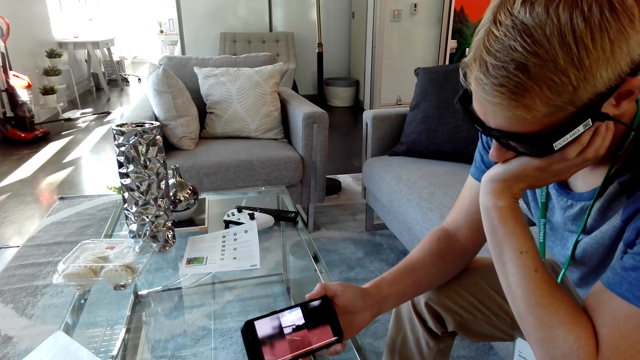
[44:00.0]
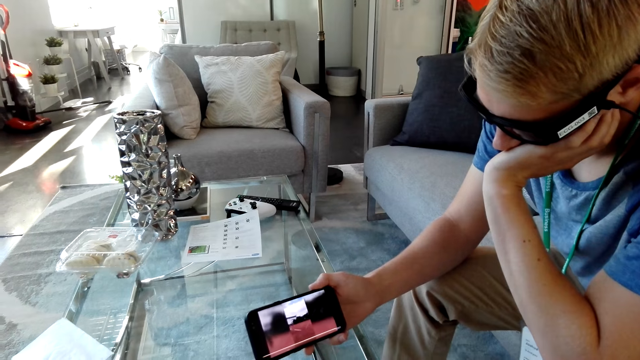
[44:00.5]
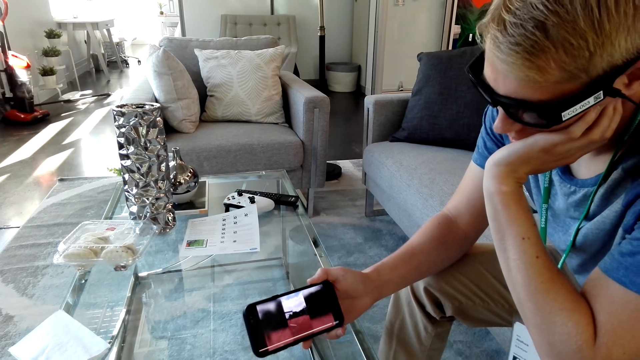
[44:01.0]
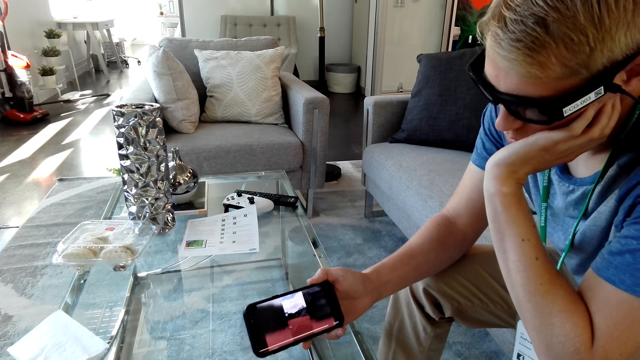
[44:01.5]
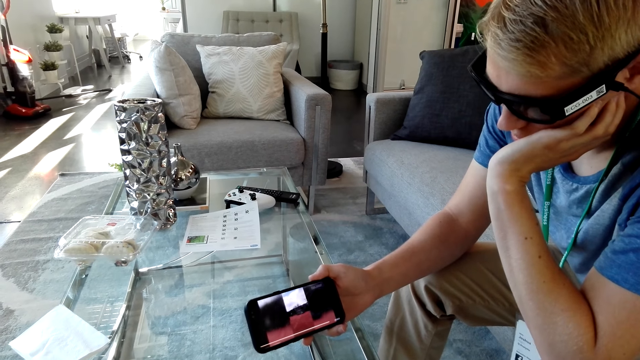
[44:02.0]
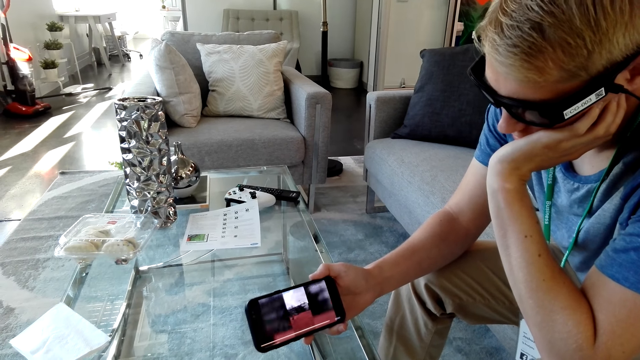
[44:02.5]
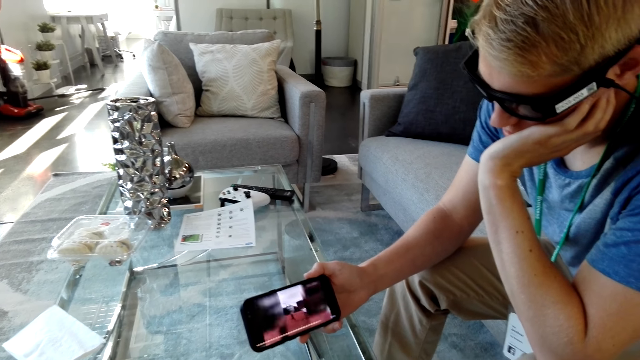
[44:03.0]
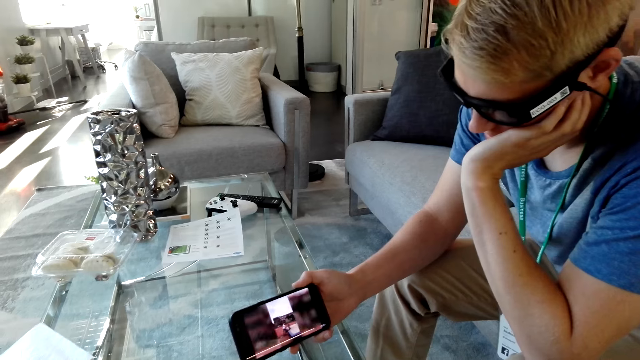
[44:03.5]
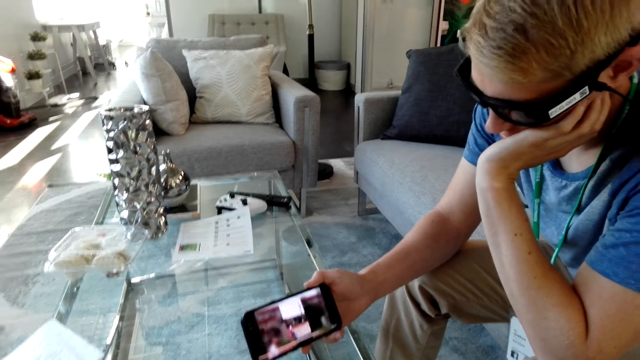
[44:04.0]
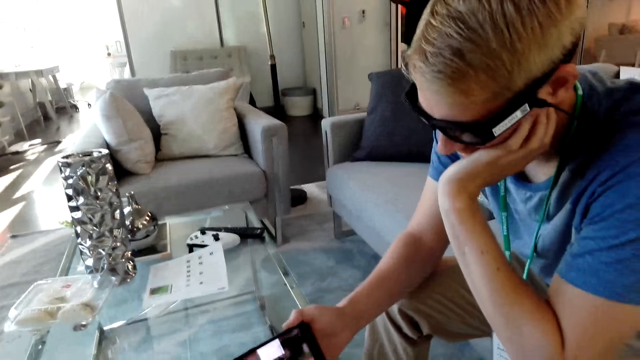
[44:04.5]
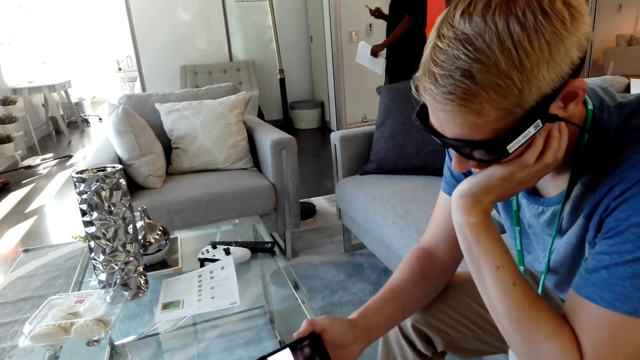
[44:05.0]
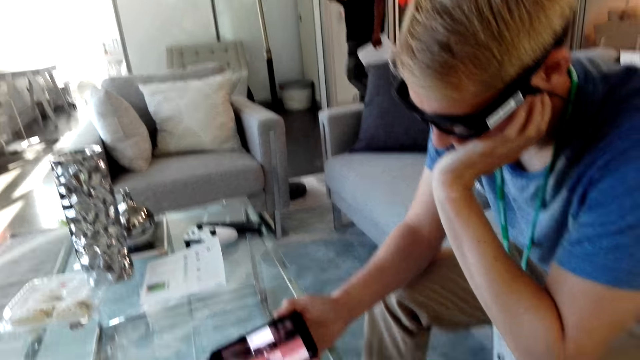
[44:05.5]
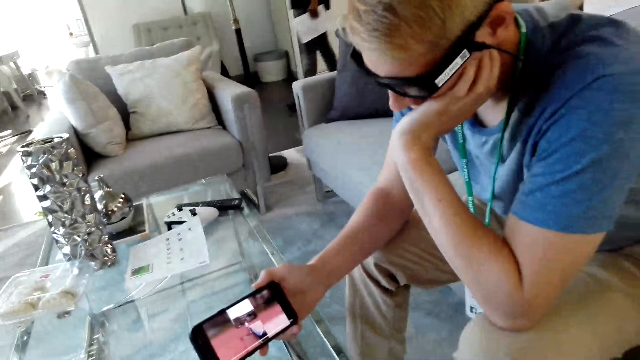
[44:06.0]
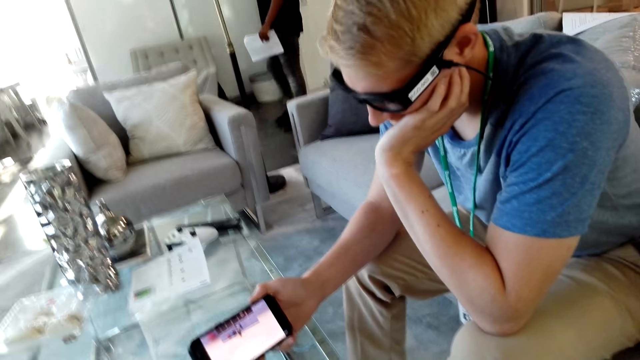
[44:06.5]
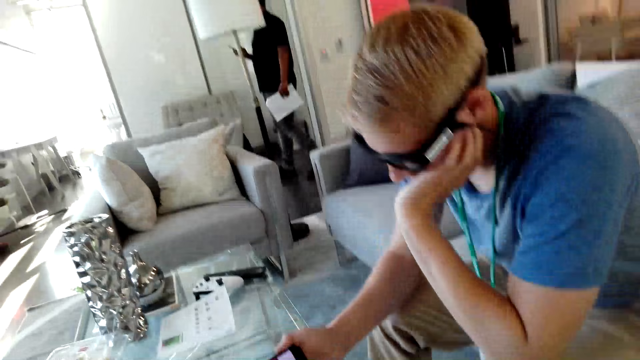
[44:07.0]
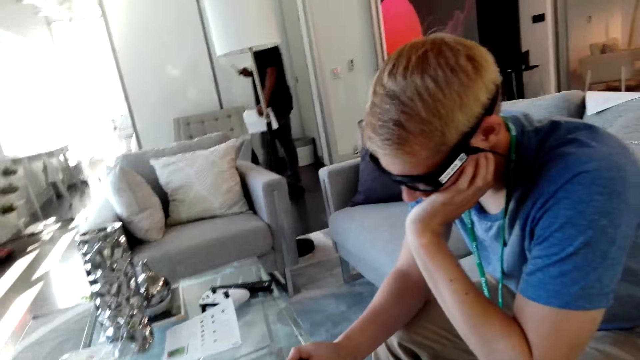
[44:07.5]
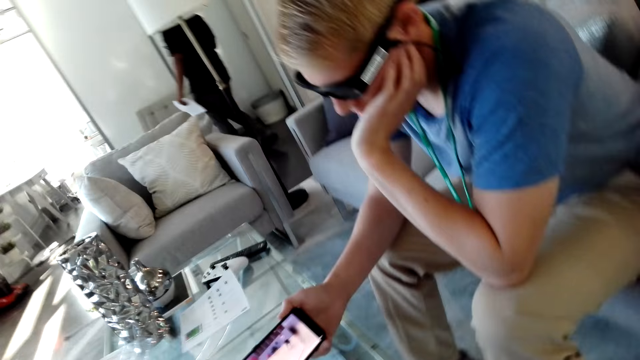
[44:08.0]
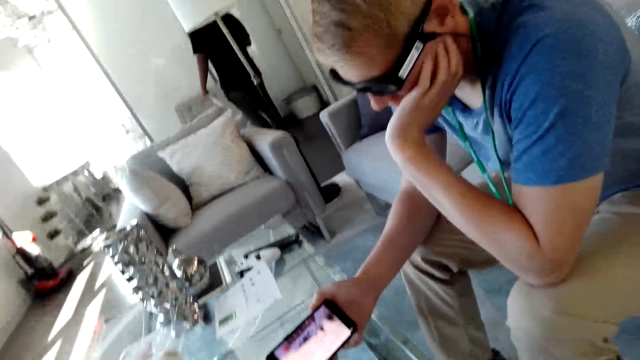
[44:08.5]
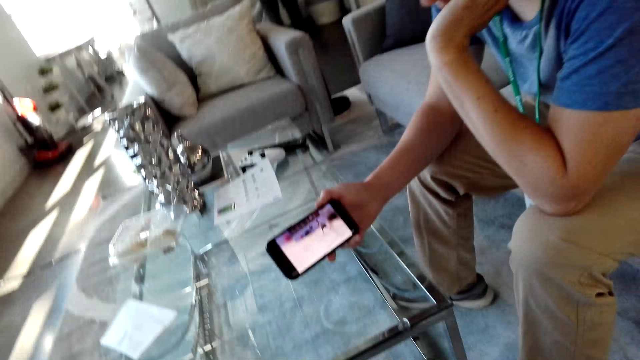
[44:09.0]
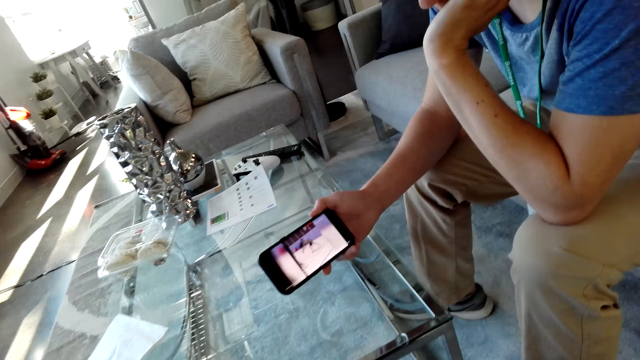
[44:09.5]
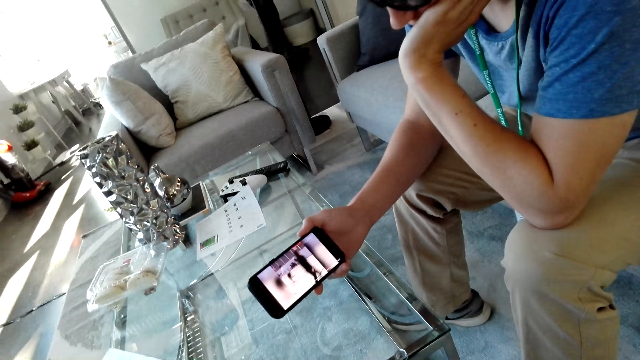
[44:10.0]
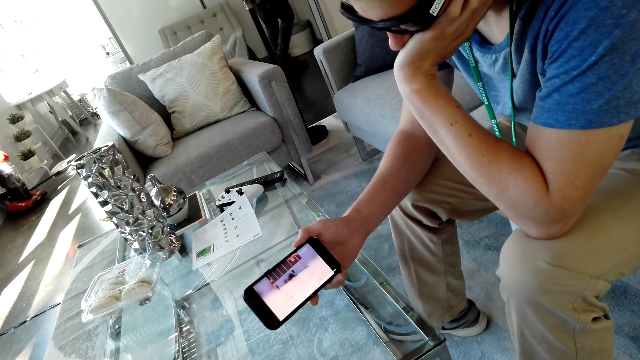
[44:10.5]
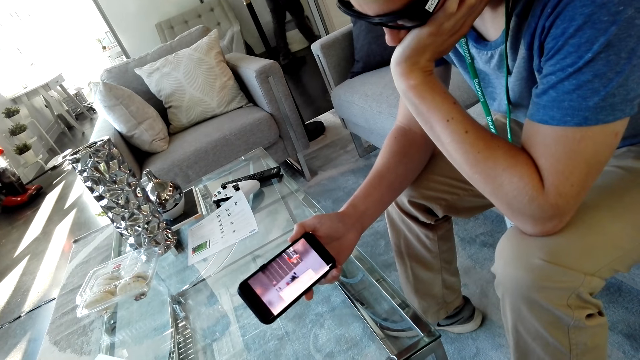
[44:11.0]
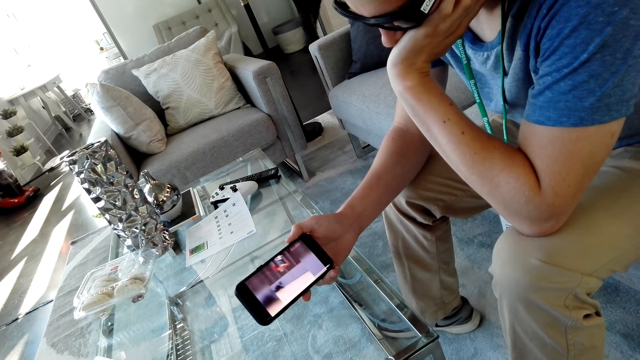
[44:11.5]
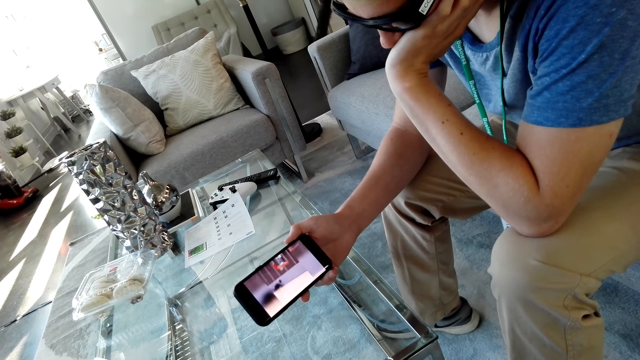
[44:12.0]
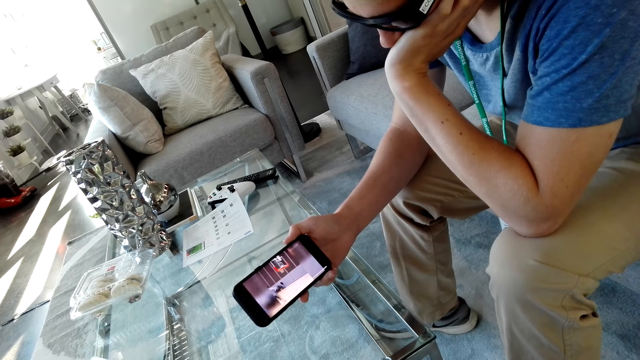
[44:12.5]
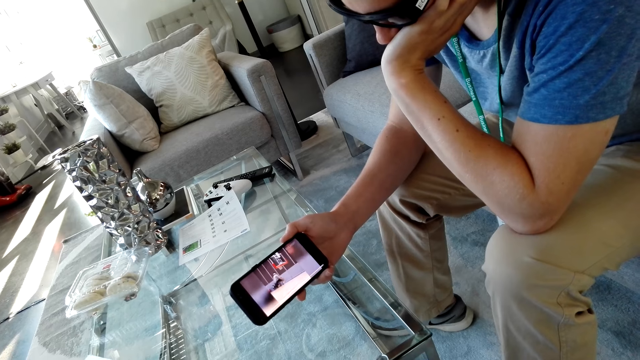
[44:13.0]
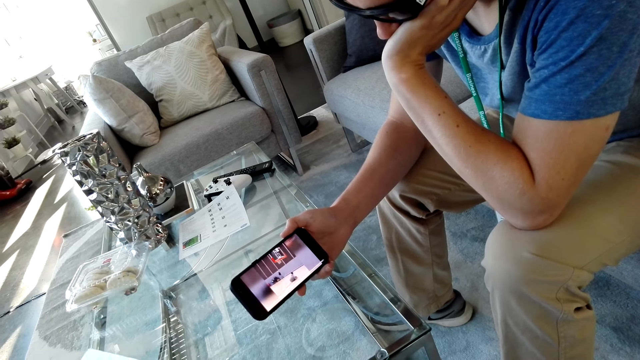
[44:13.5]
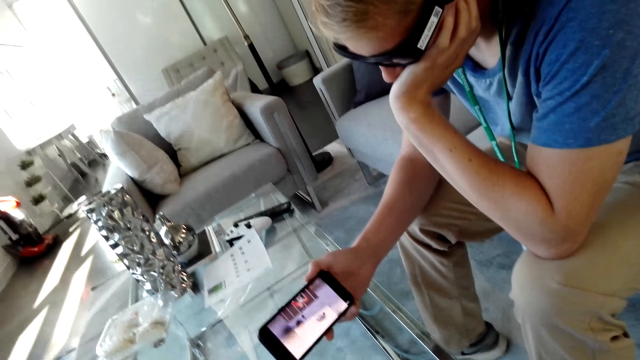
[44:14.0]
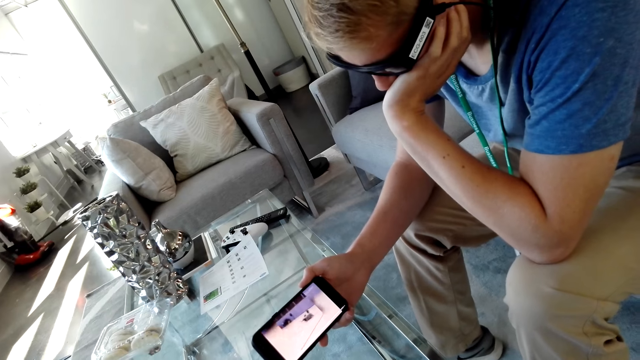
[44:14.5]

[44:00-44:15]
The camera wearer laughs. They watch with a person on the phone.

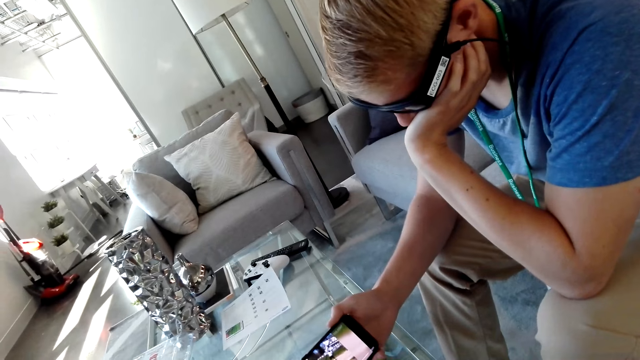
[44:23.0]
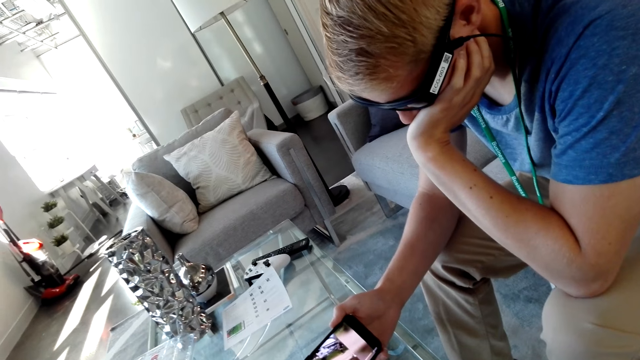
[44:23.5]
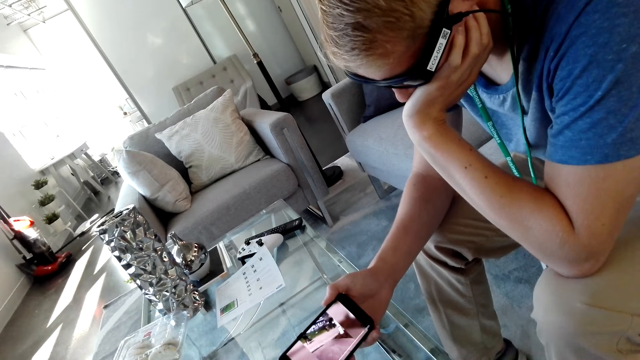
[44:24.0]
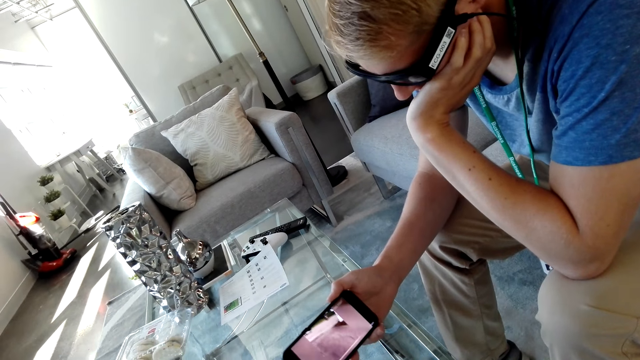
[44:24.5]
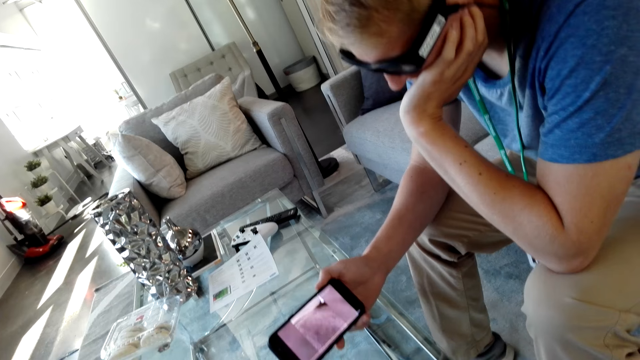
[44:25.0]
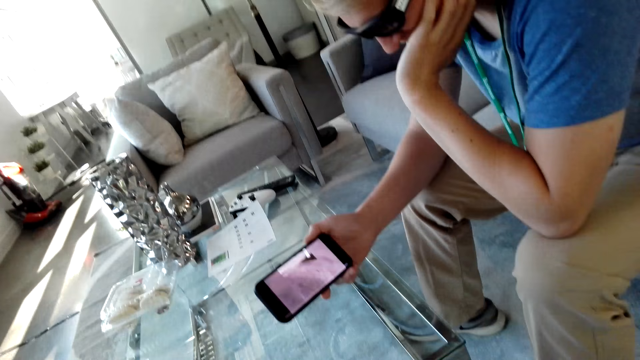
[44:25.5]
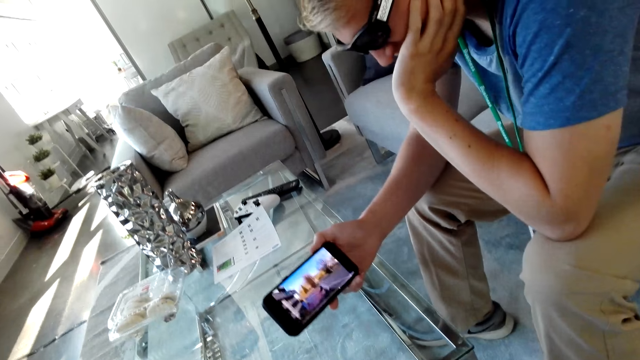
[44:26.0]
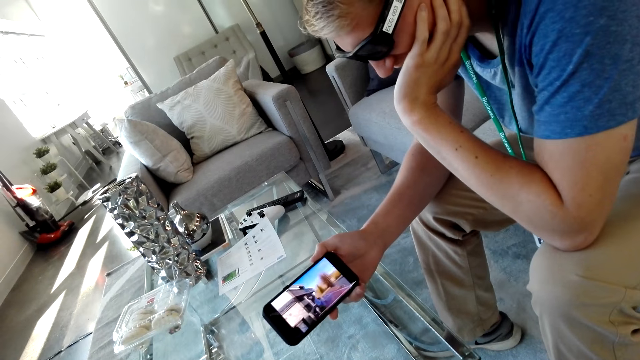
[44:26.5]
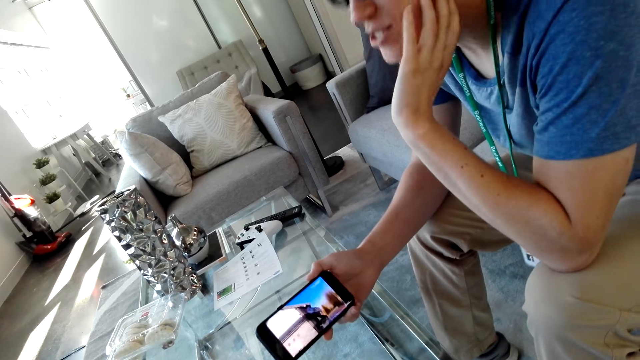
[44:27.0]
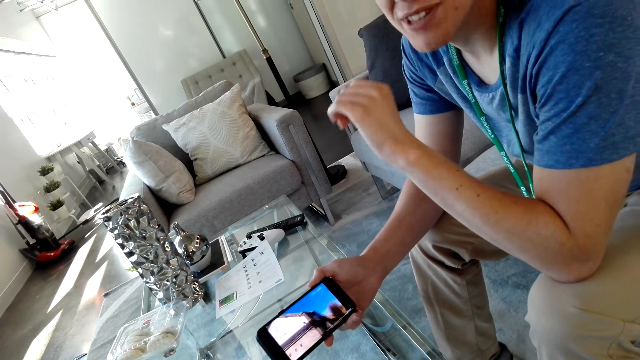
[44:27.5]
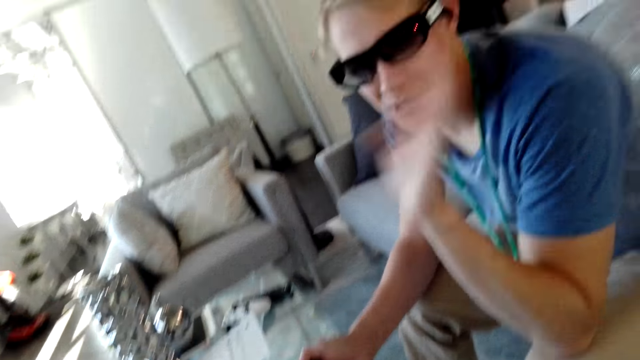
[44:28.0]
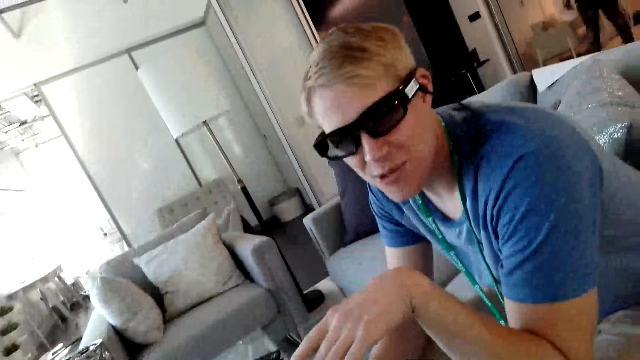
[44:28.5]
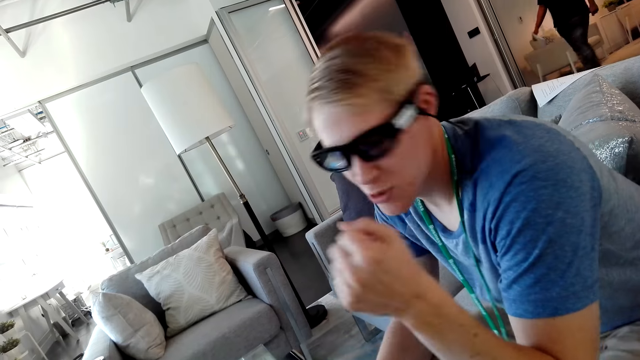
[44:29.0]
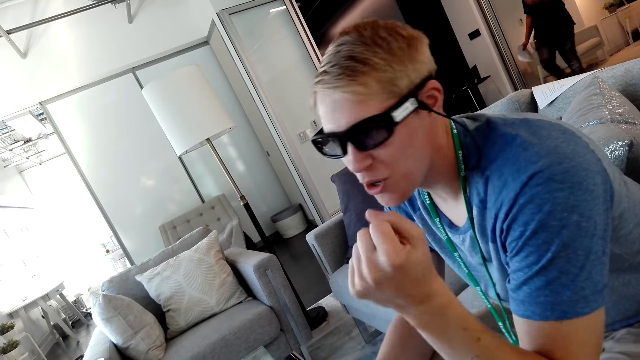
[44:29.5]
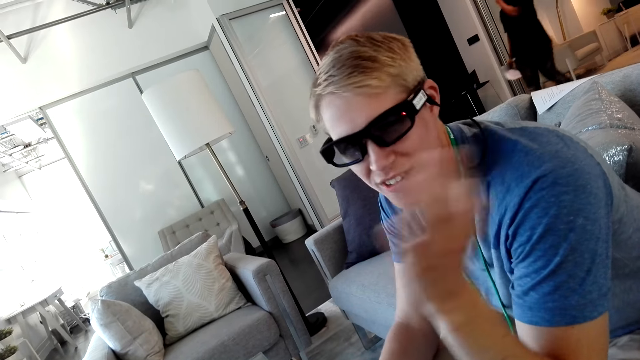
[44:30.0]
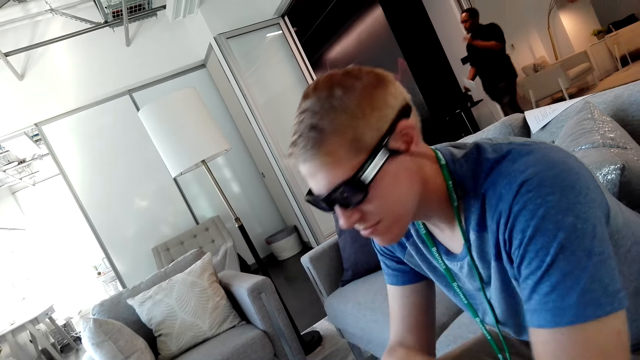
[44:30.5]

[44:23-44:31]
The camera wearer laughs. A man looks at the camera wearer and gestures with his hand. The man talks with the camera wearer.
